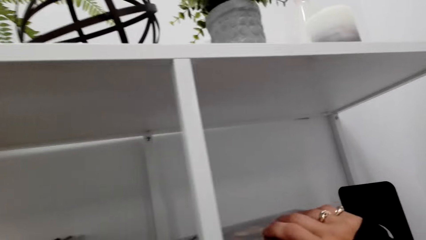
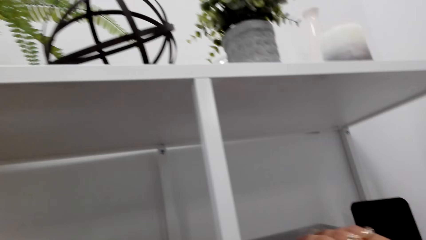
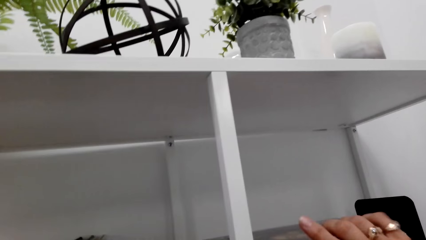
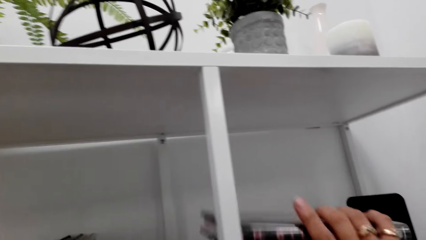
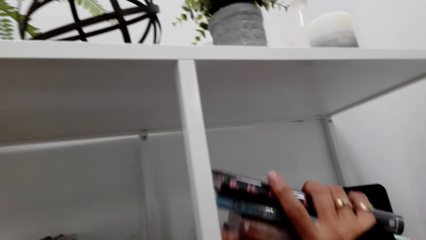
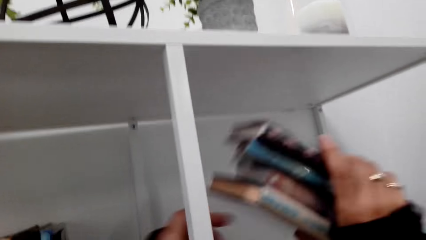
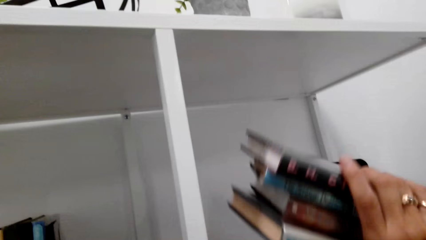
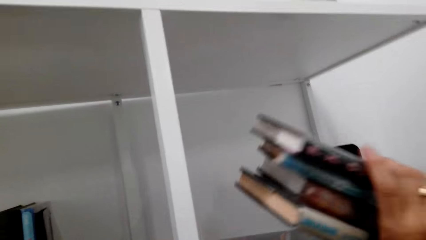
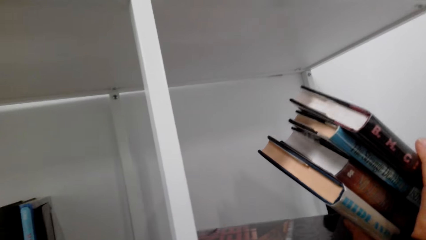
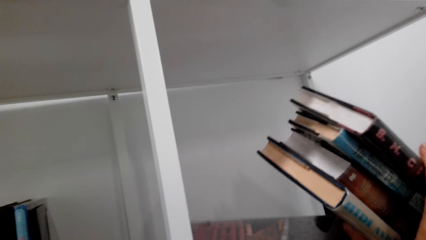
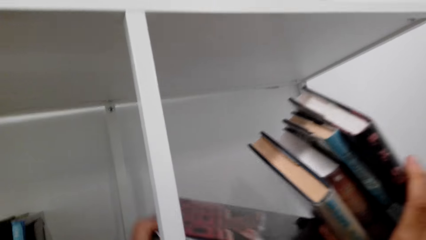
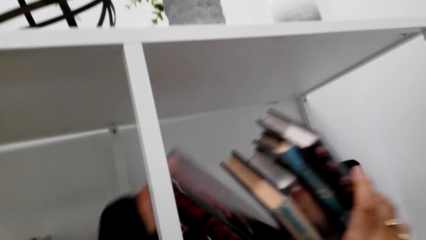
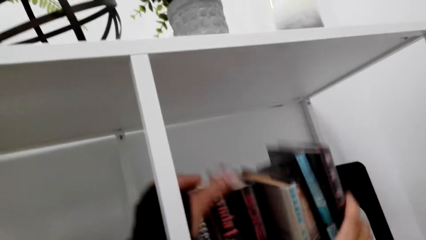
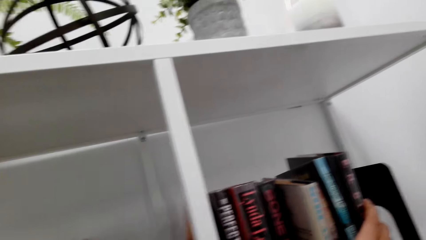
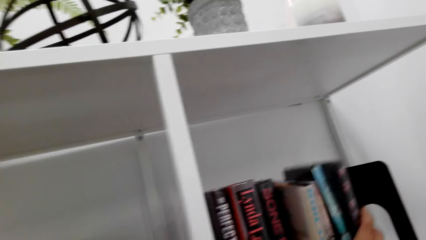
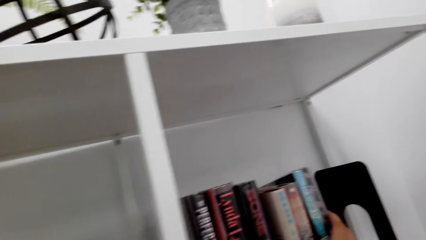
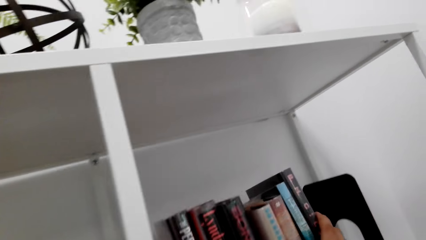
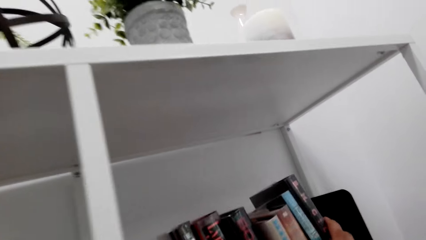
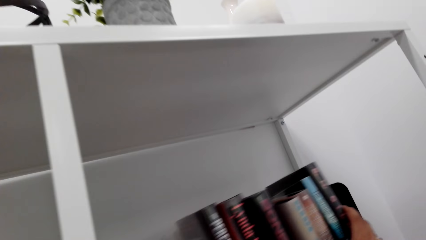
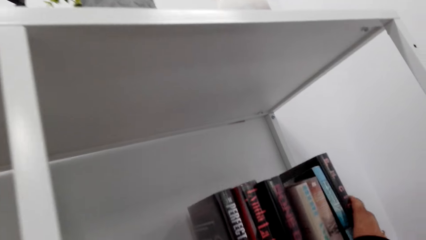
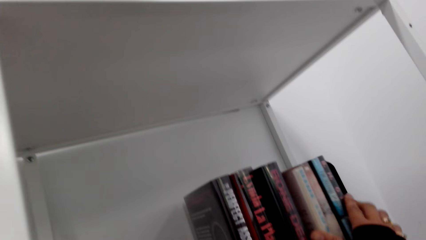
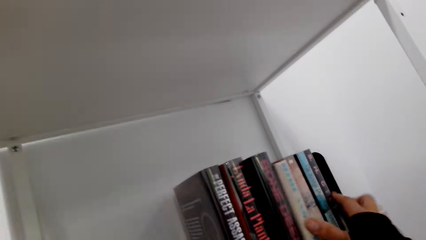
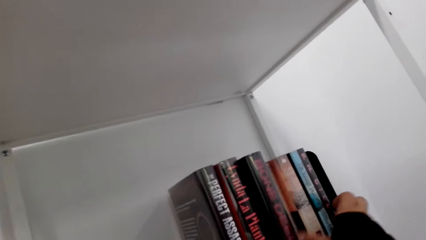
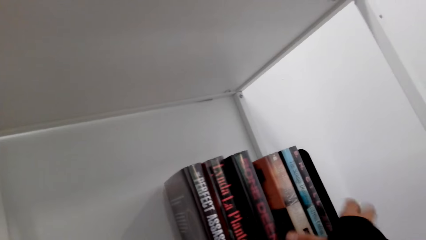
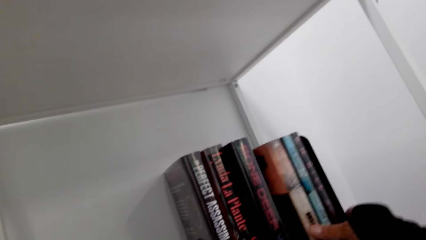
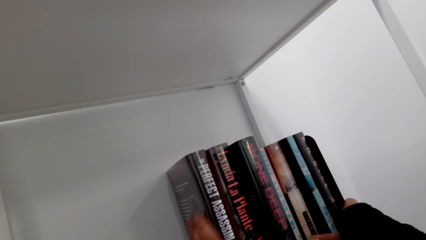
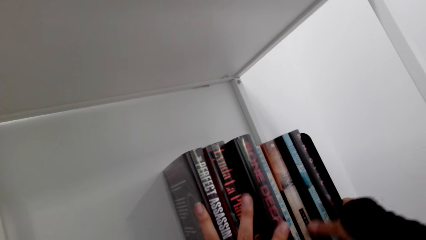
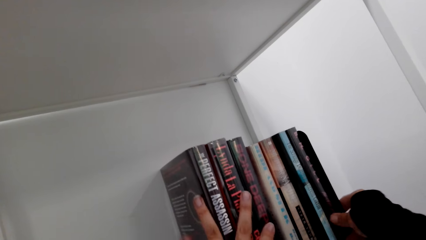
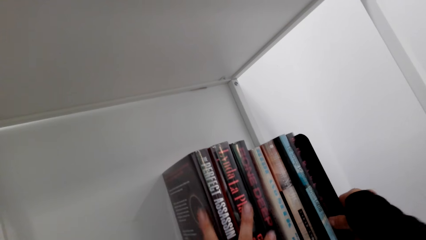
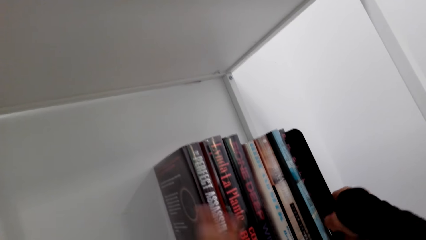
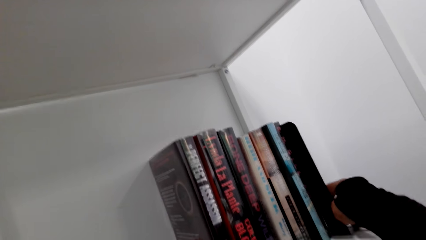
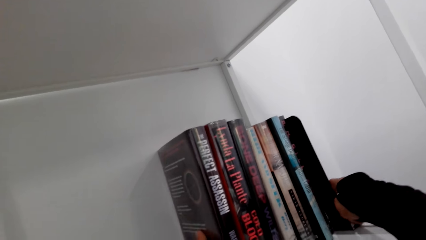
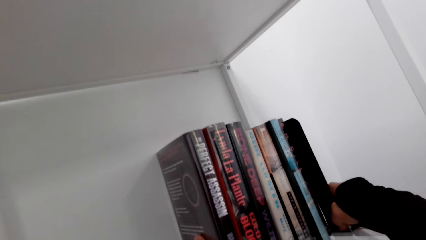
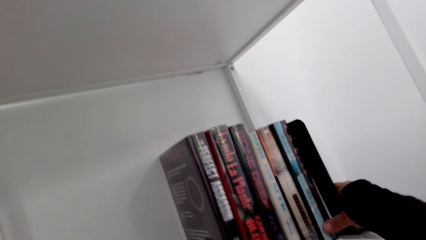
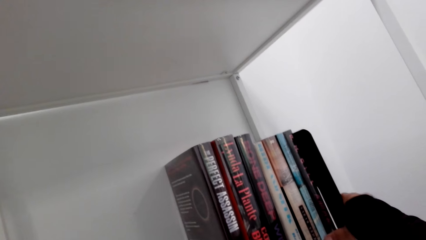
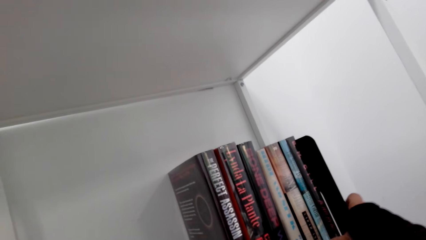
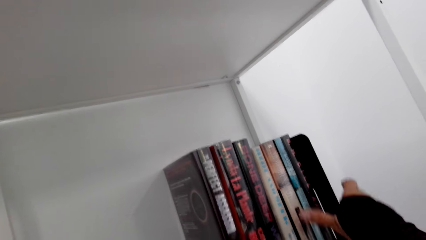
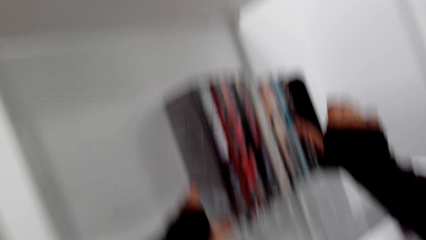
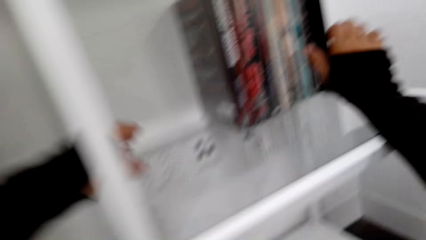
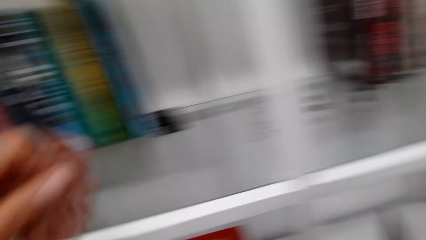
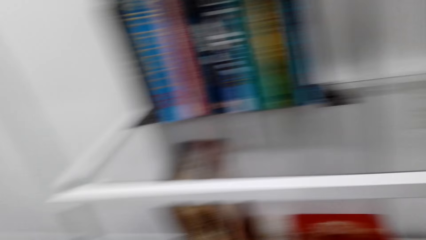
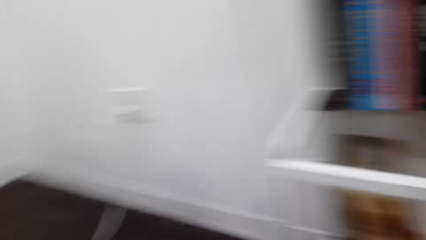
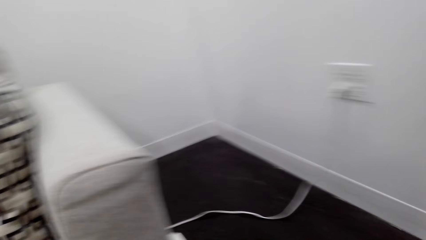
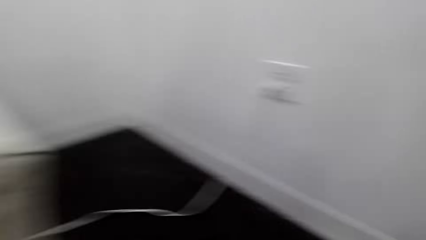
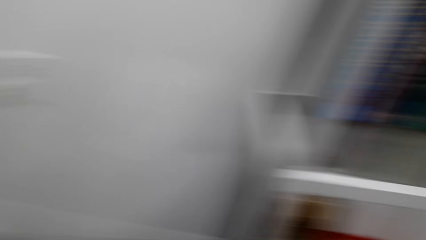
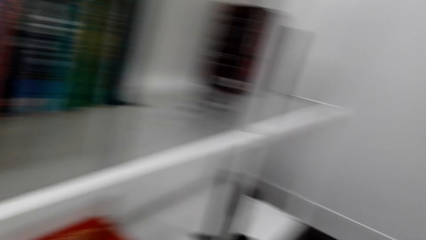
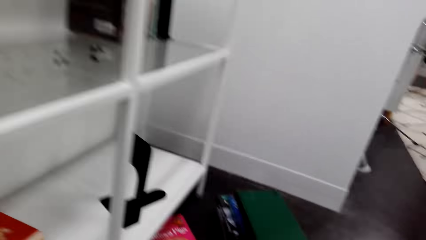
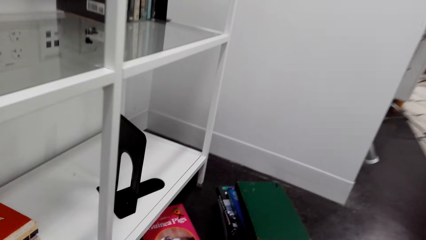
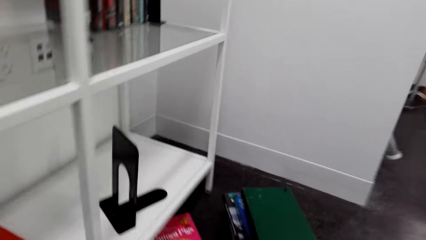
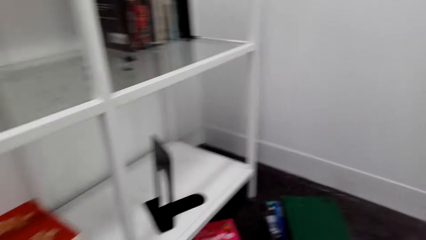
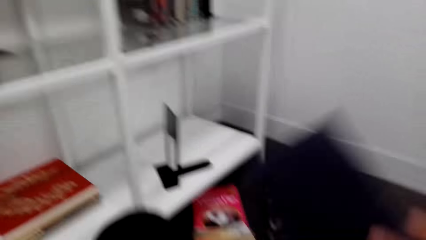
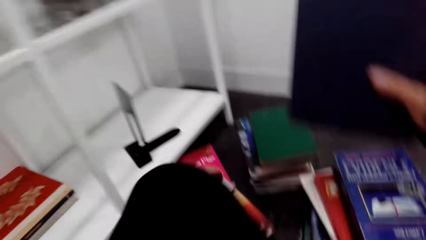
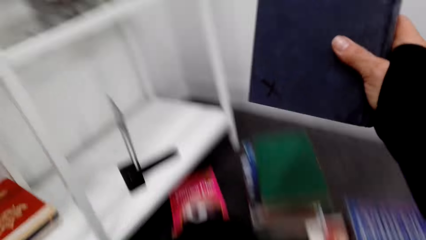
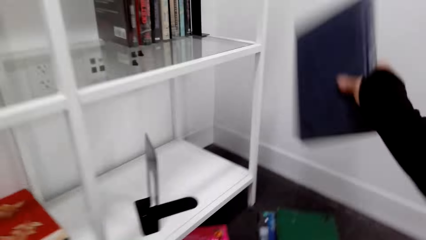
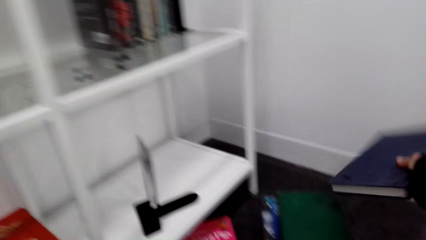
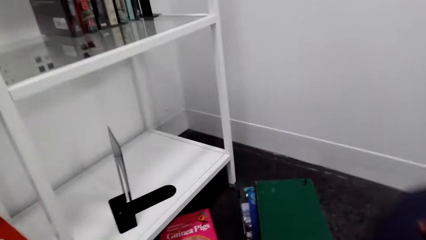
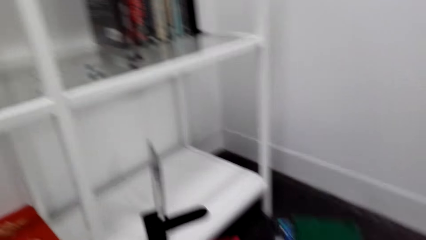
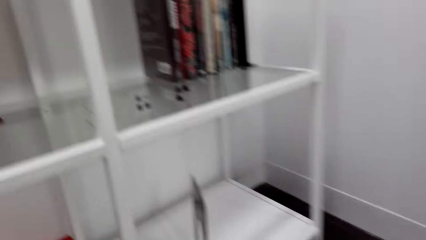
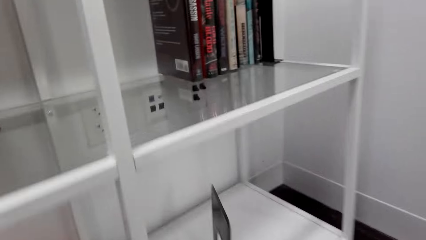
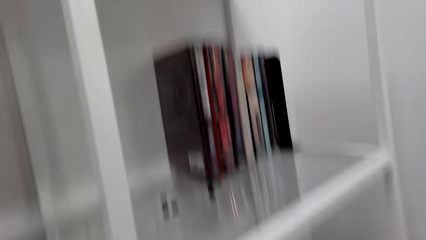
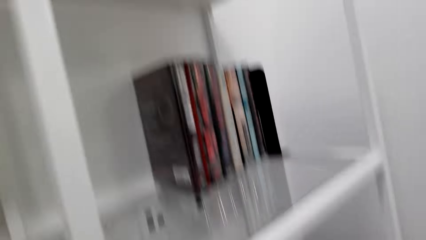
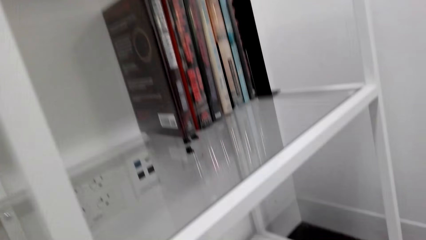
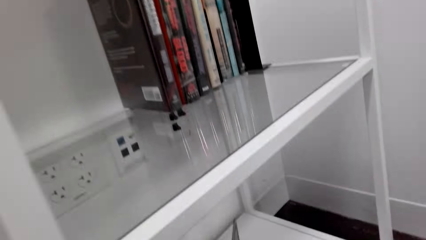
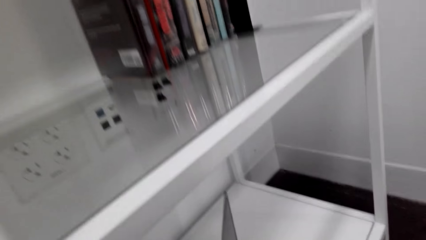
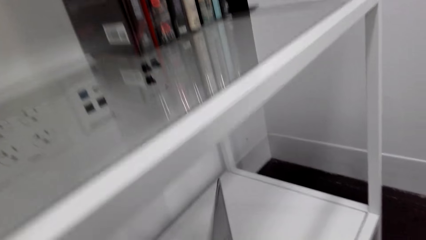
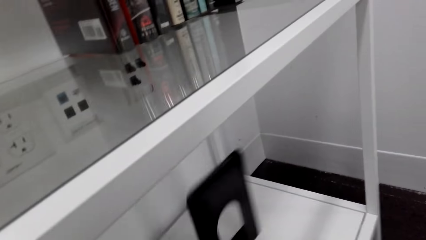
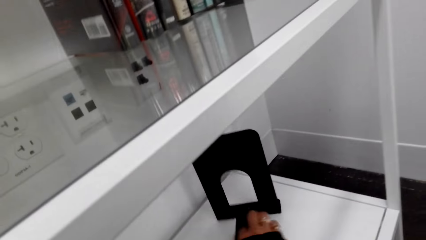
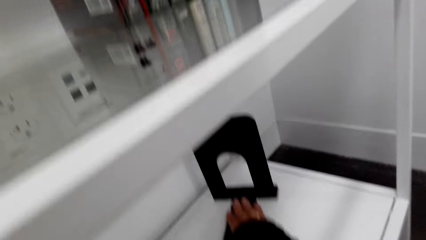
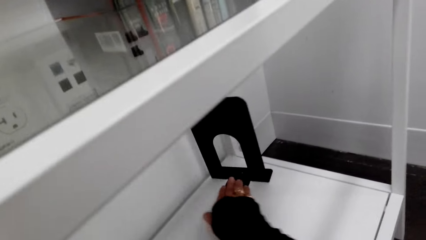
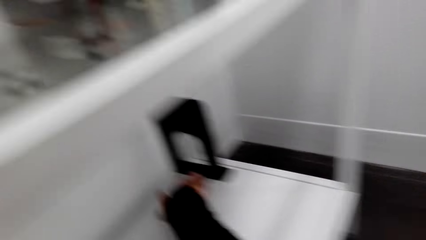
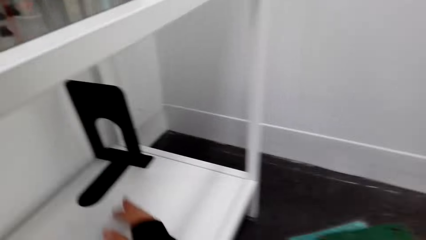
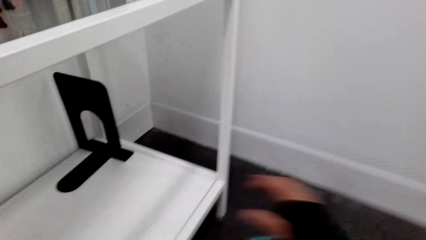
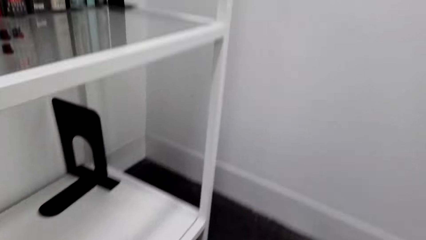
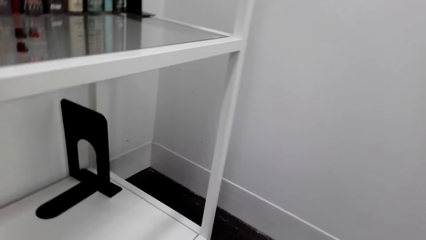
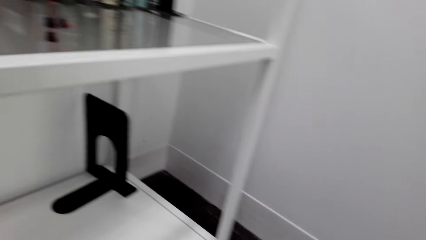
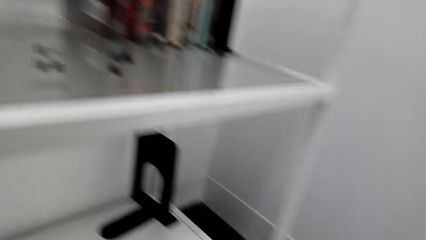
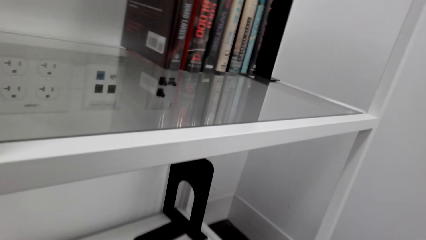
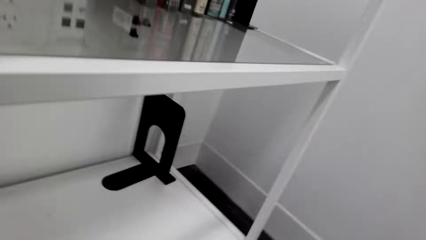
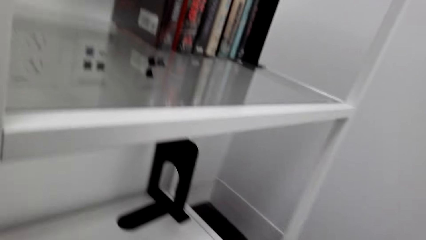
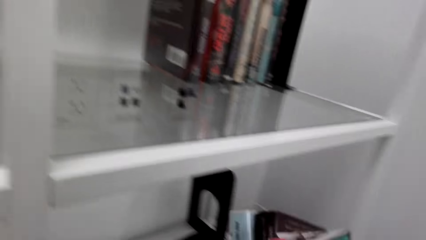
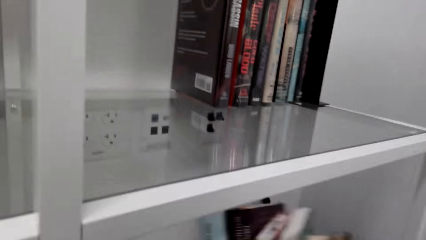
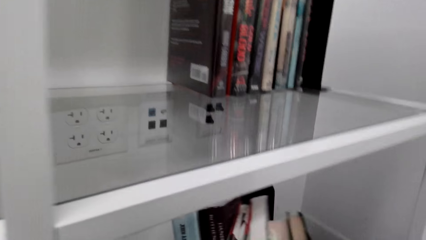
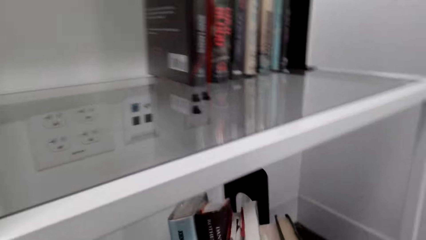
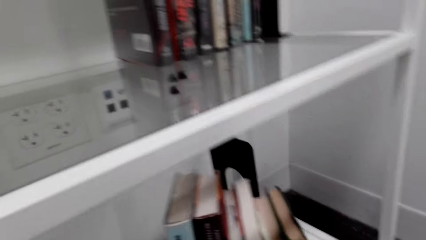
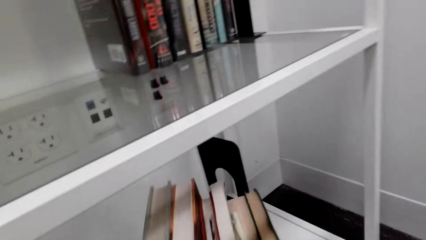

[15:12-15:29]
The camera wearer holds the books with both hands. They arrange the books on the shelf. They stare at the floor. They pick up a book with the right hand. They move the metal book stand with the right hand. They carry the books with both hands.
